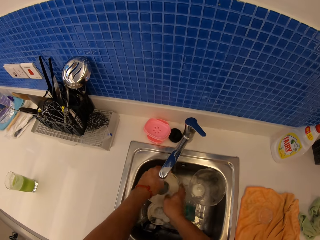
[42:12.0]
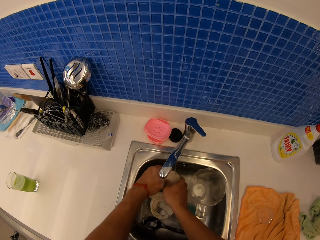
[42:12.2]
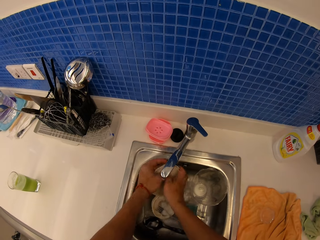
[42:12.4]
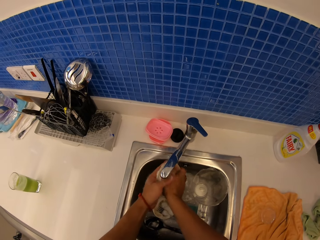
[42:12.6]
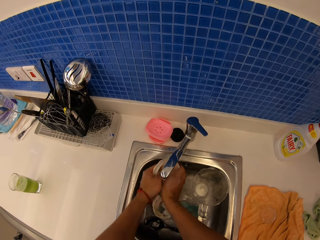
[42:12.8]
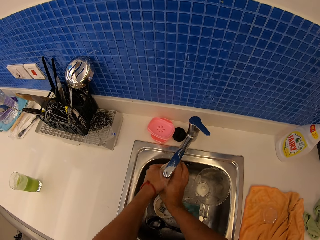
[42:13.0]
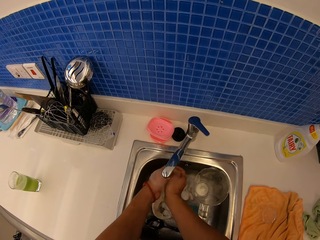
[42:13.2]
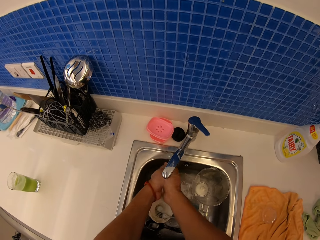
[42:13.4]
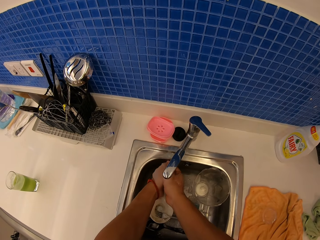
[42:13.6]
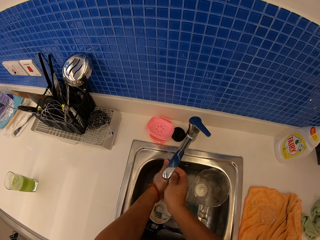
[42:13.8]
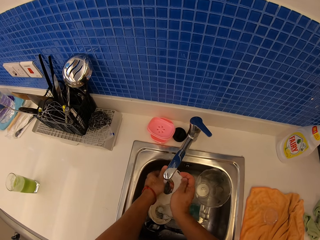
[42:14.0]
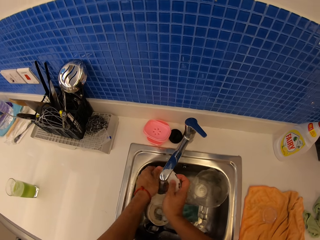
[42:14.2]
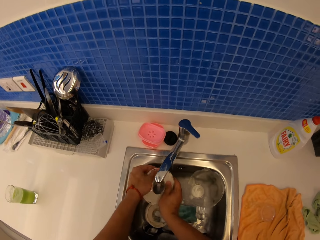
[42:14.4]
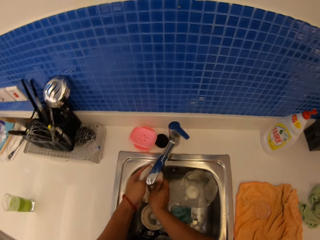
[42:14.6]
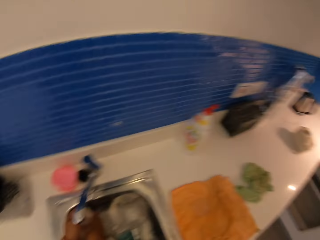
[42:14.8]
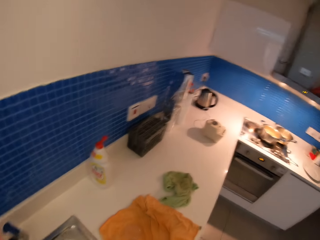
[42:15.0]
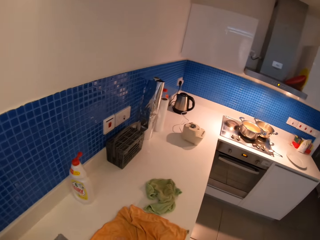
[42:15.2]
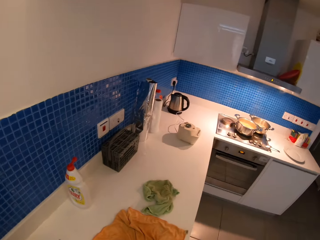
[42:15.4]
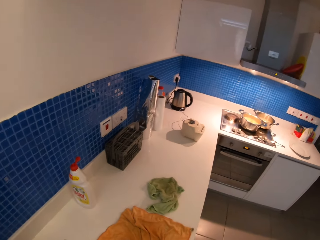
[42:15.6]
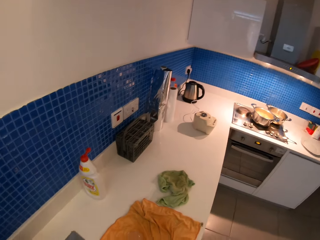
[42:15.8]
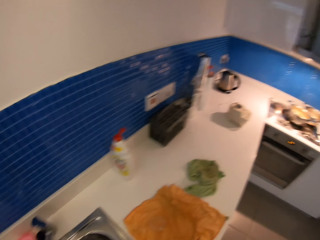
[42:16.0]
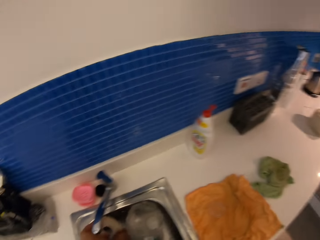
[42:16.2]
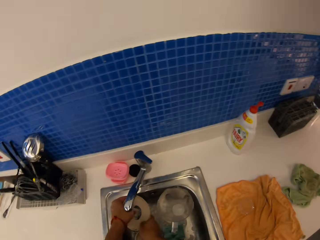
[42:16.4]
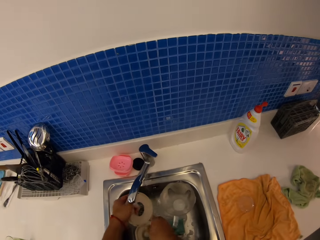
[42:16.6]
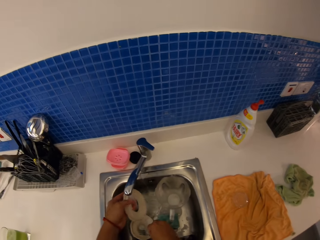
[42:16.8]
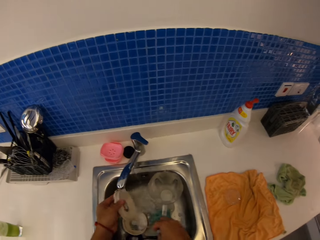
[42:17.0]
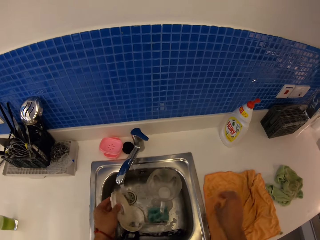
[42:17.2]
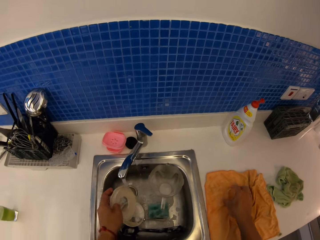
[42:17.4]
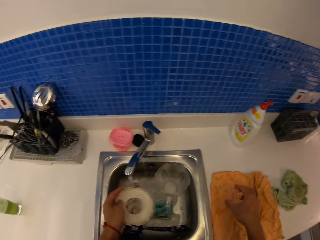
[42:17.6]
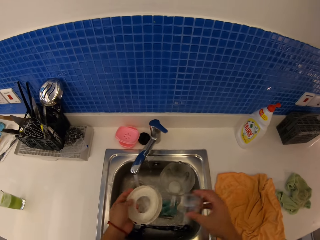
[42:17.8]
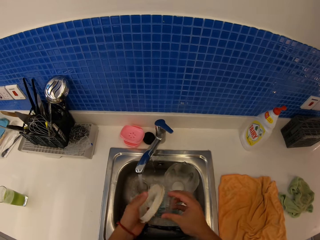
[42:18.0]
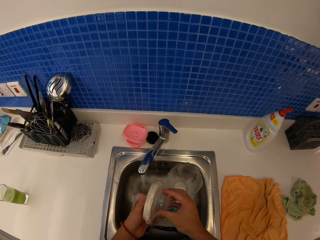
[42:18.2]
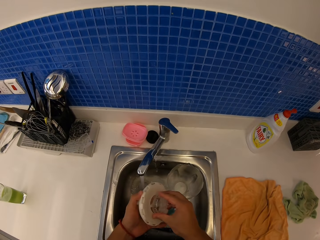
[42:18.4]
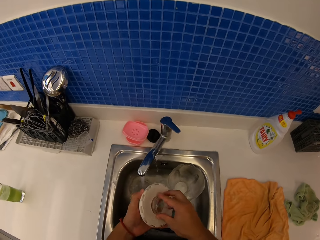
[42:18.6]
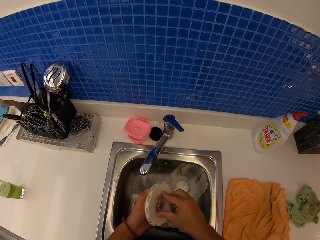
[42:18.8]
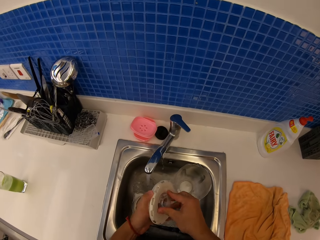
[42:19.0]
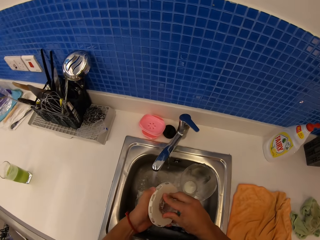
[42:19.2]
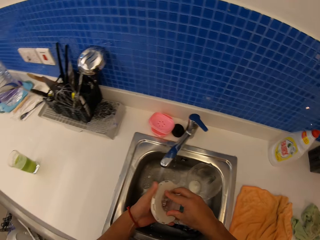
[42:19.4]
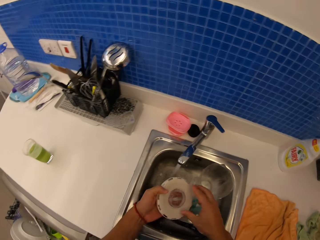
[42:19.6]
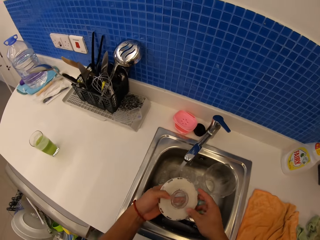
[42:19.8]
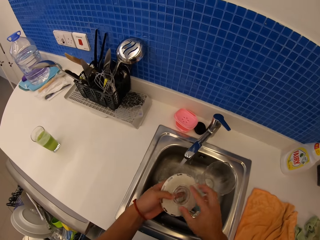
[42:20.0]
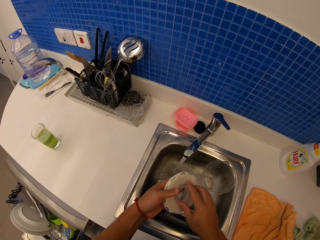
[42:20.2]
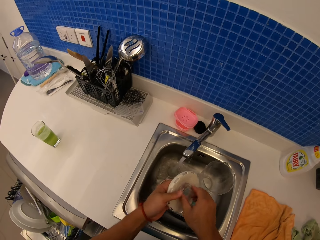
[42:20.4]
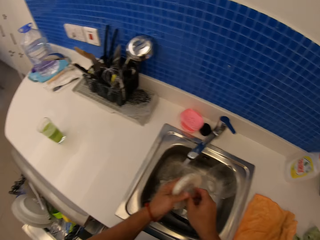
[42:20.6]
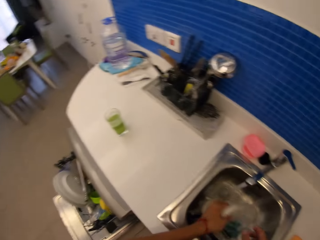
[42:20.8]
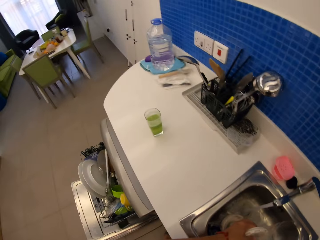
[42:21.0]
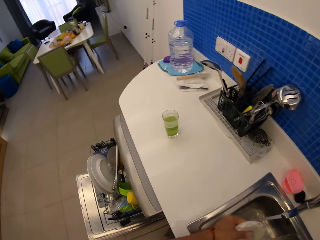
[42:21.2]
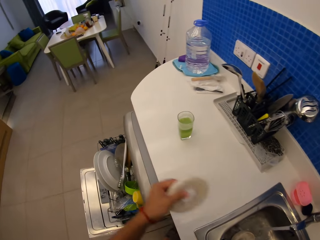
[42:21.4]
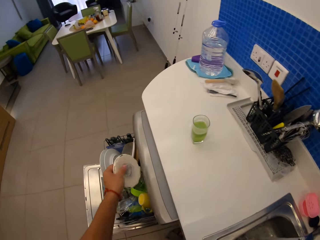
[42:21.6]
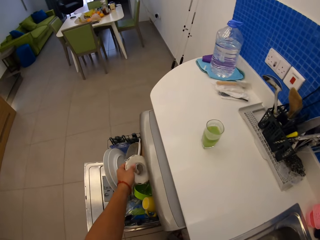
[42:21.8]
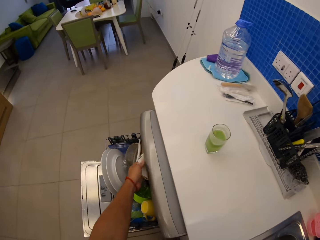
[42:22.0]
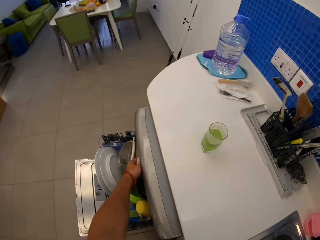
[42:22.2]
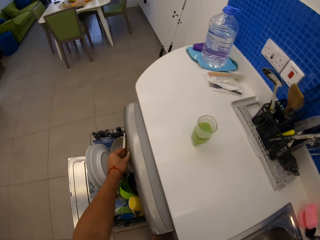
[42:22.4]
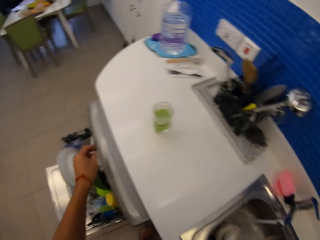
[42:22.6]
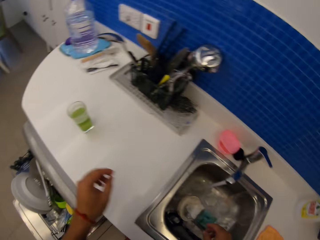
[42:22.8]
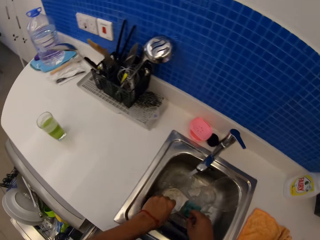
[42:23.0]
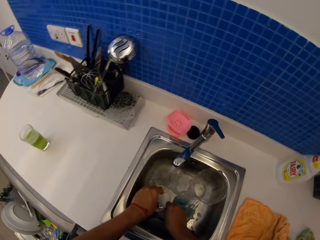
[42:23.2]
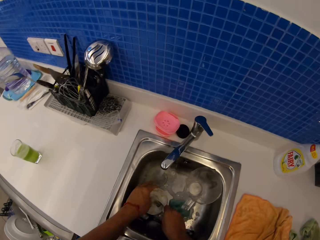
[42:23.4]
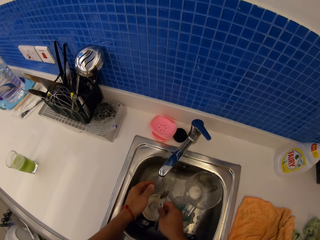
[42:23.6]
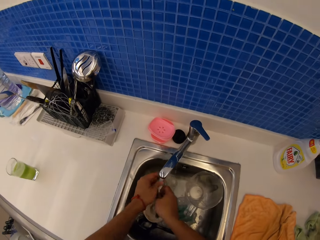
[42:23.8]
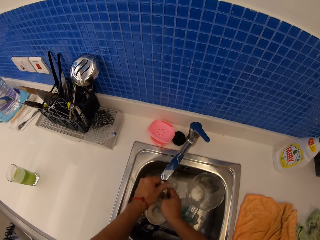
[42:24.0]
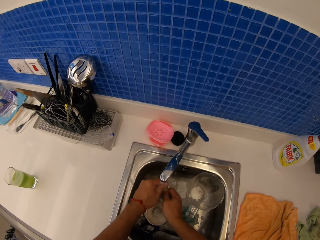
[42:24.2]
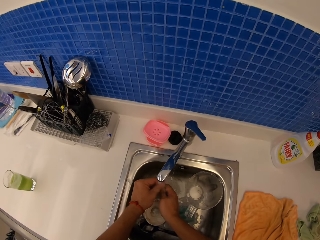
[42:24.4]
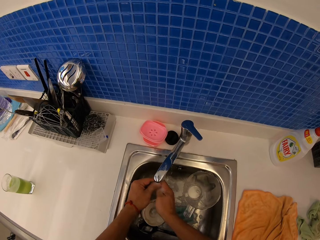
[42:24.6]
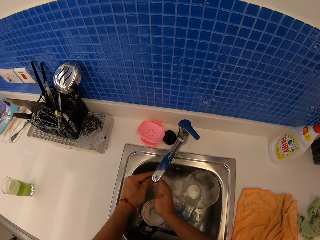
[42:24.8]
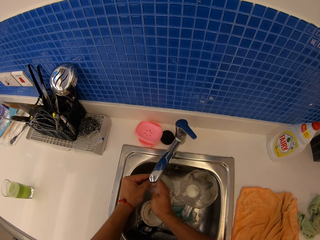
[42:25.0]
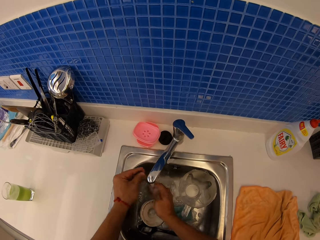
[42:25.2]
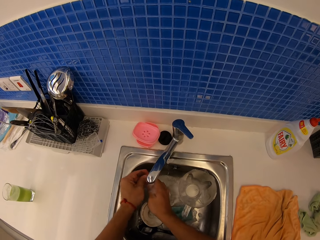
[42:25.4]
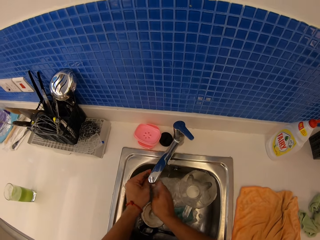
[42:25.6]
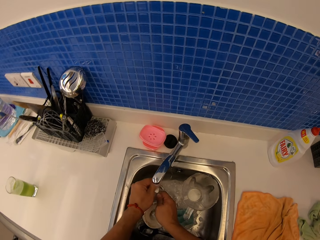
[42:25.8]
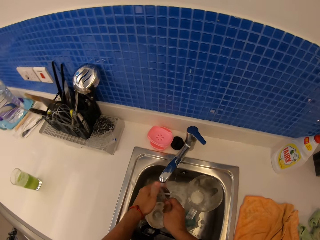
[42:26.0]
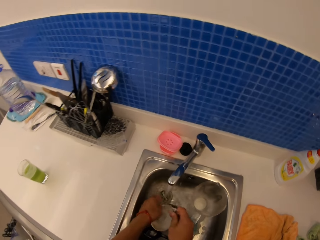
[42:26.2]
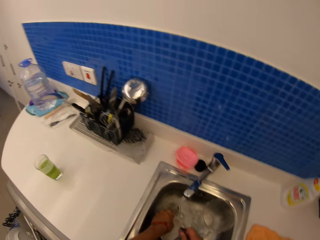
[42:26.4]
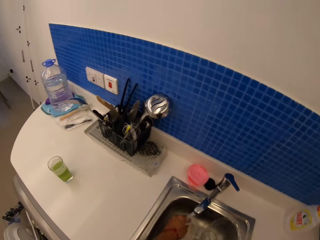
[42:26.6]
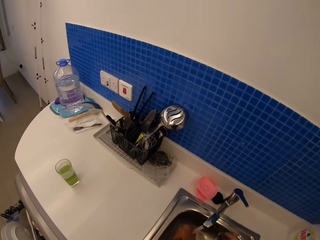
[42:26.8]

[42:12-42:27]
The camera wearer picks up a seal. They fit the seal on a lid. They put the utensils in the dish rack. They put the lid in a dishwasher. They rinse a fork in the sink.

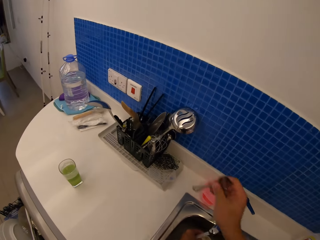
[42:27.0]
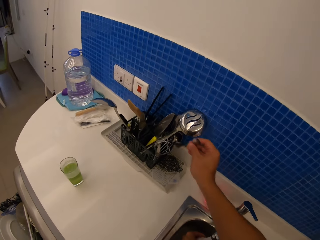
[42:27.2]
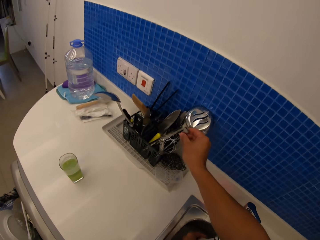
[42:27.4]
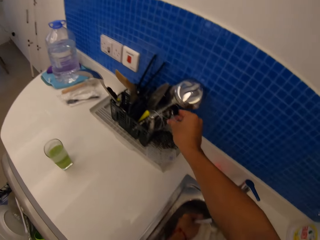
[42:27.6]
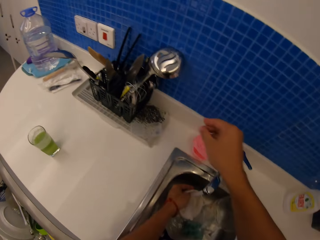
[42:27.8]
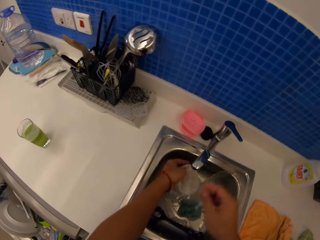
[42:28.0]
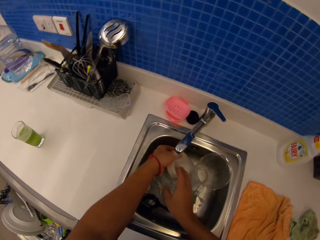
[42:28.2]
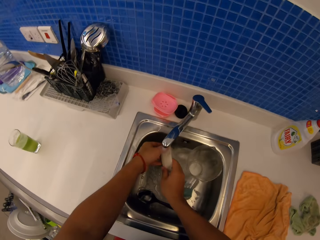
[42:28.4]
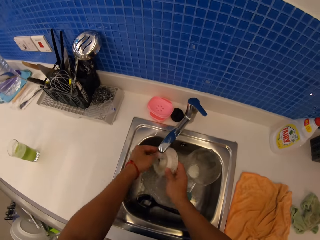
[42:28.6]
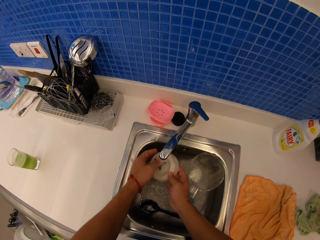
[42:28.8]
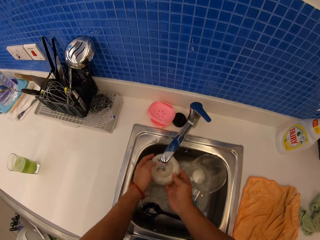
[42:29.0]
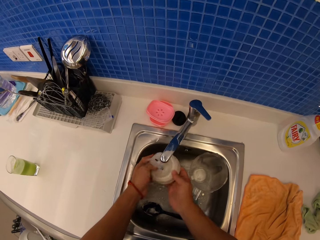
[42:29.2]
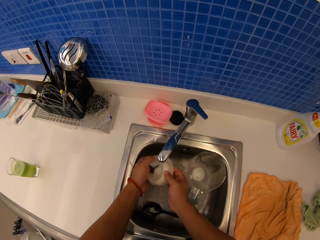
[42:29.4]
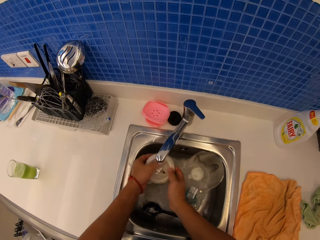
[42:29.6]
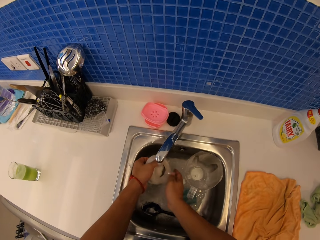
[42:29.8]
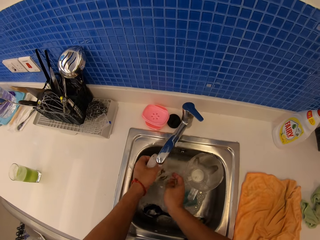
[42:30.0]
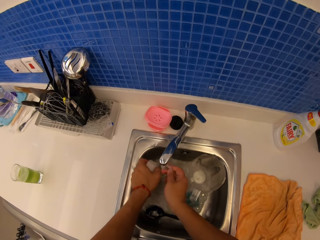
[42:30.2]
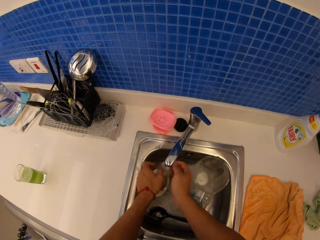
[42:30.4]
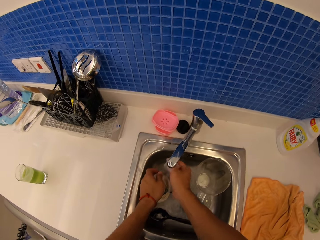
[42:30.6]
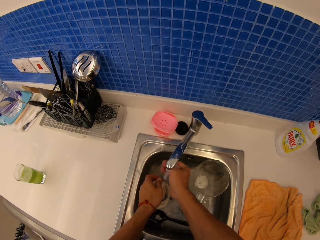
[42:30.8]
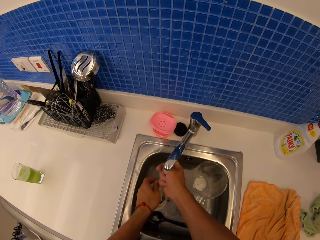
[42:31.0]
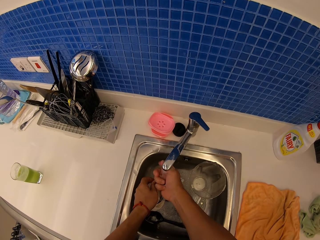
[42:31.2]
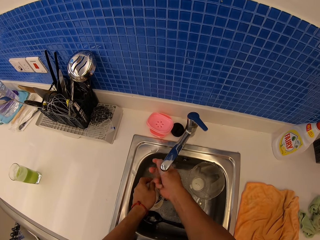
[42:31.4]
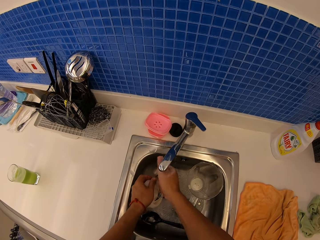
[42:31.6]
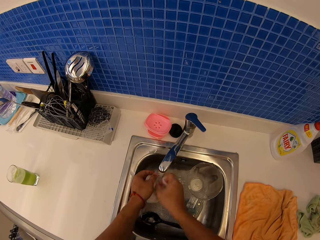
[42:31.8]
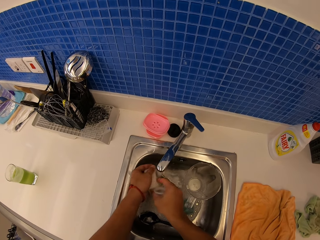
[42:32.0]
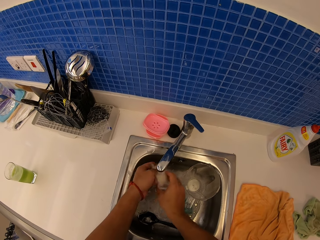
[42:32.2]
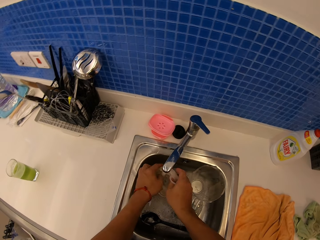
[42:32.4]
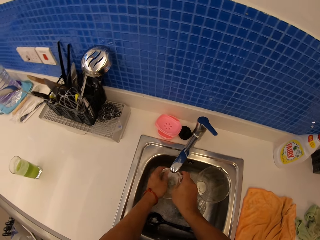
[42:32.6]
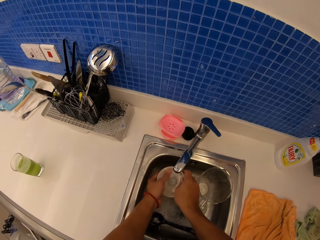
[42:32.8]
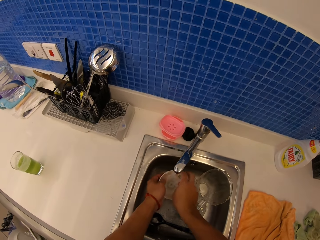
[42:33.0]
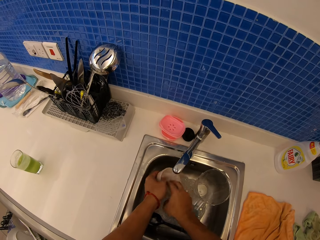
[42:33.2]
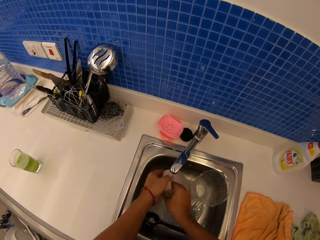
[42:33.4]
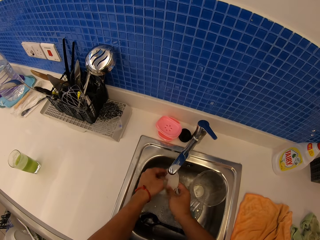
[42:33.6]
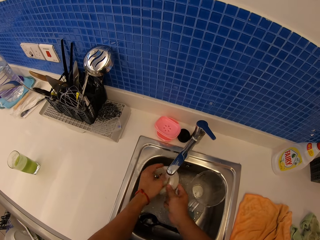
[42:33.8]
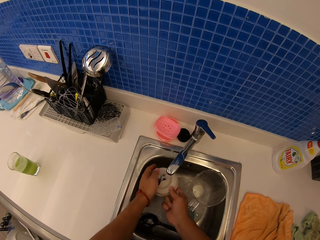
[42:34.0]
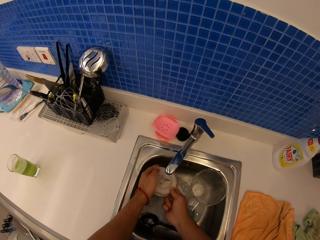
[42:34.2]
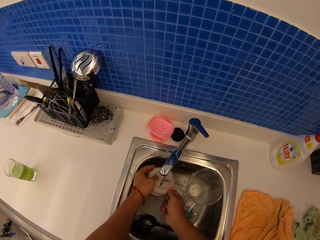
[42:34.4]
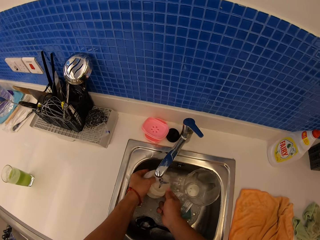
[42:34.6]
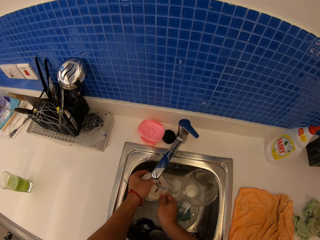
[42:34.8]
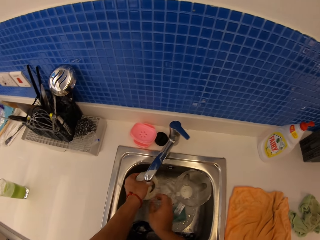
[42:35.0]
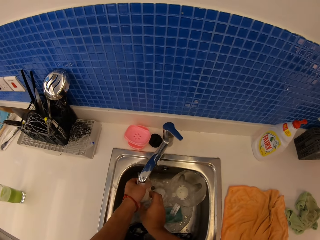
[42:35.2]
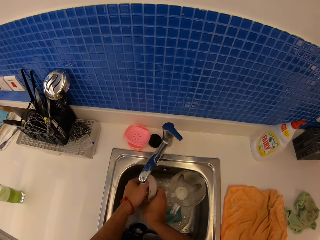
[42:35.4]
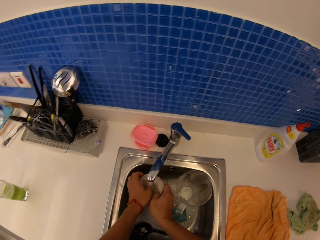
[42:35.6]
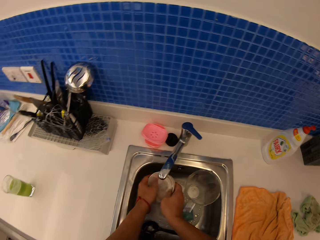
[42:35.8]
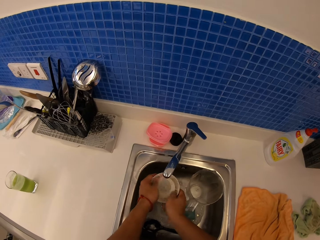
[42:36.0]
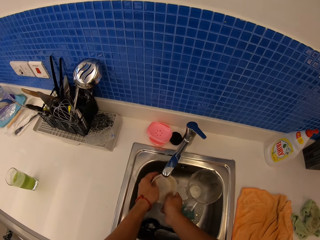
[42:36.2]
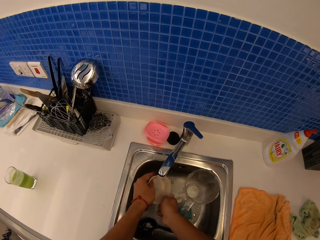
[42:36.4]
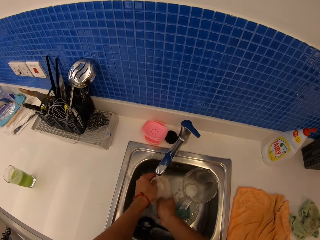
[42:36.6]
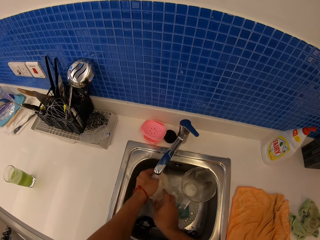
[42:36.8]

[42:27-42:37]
The camera wearer puts the fork in the spoon rack. They rinse a base in the sink.
